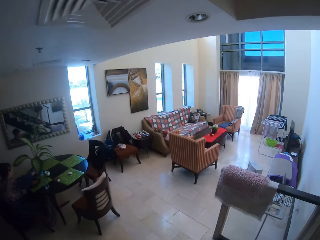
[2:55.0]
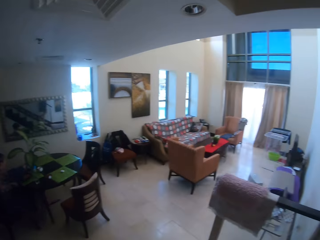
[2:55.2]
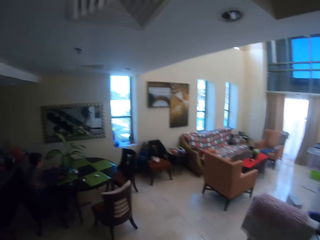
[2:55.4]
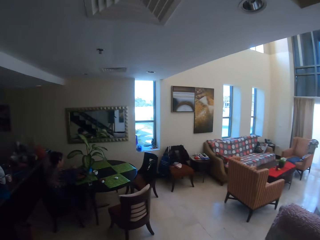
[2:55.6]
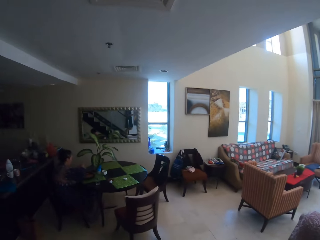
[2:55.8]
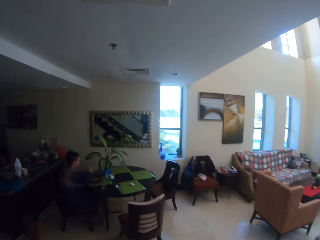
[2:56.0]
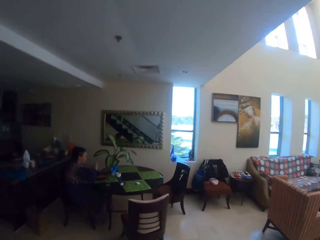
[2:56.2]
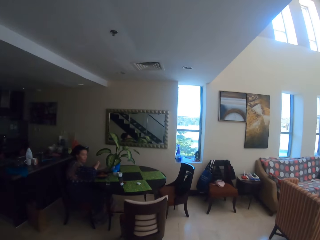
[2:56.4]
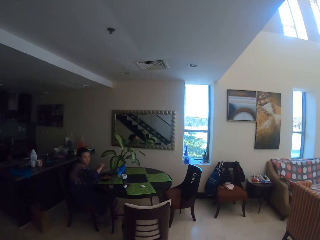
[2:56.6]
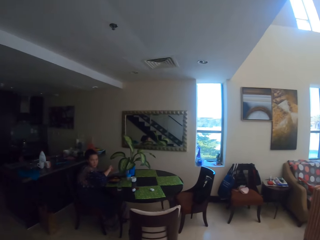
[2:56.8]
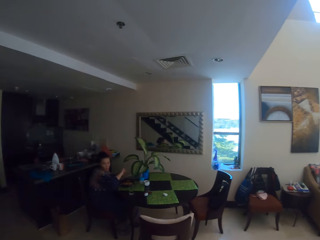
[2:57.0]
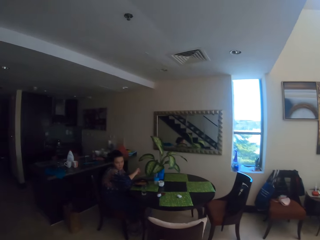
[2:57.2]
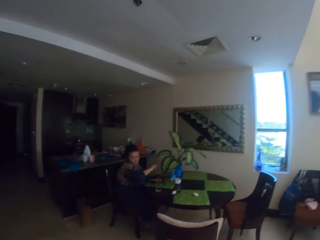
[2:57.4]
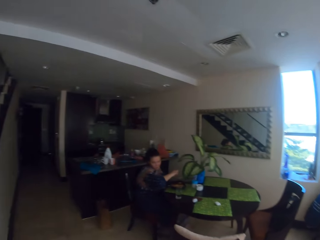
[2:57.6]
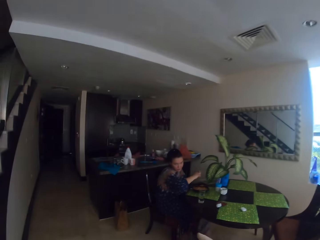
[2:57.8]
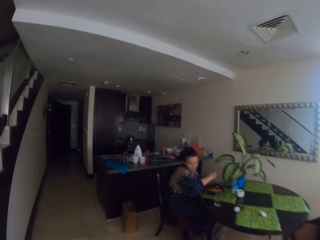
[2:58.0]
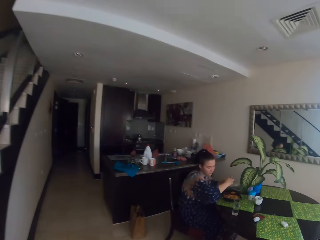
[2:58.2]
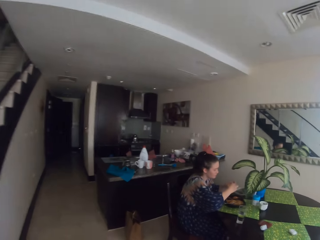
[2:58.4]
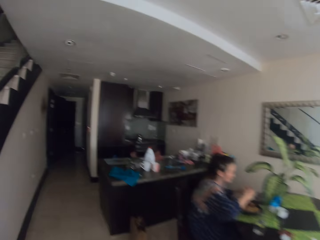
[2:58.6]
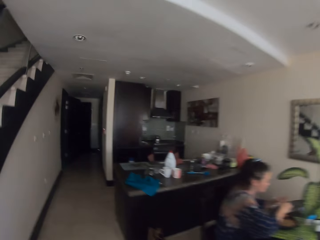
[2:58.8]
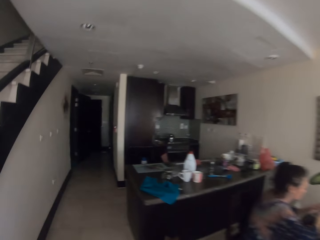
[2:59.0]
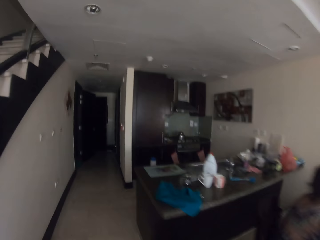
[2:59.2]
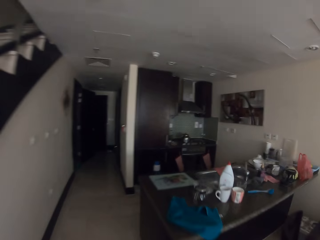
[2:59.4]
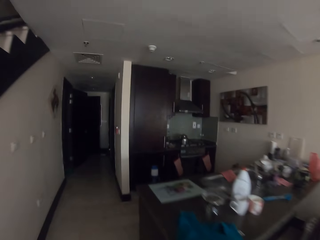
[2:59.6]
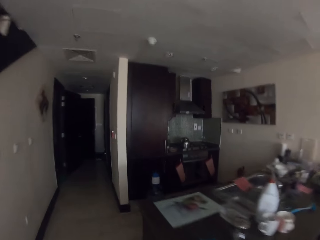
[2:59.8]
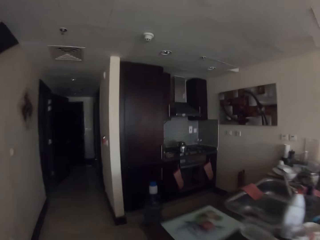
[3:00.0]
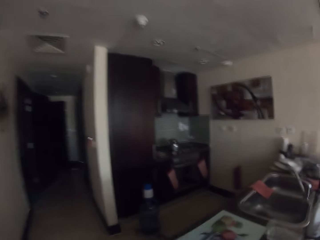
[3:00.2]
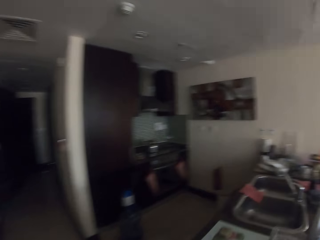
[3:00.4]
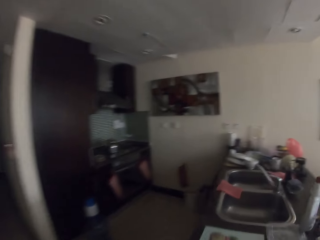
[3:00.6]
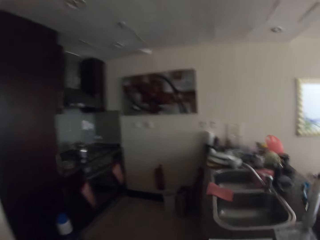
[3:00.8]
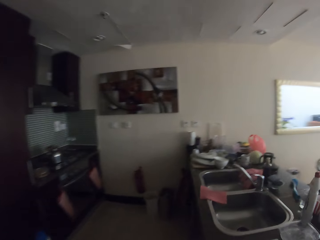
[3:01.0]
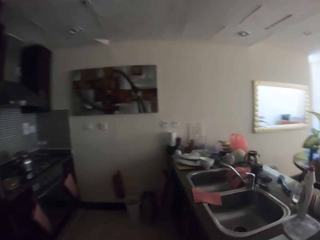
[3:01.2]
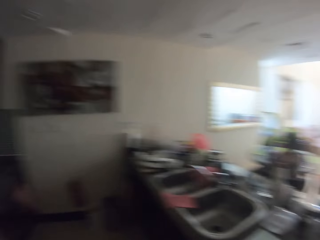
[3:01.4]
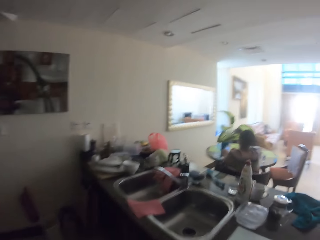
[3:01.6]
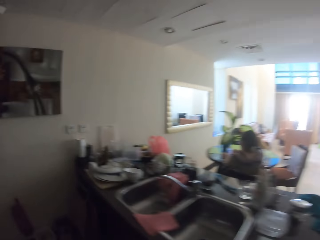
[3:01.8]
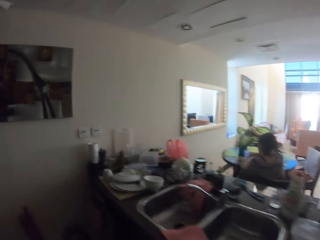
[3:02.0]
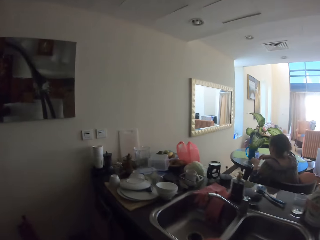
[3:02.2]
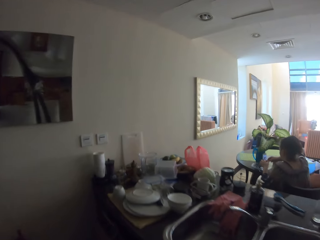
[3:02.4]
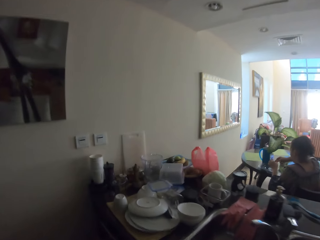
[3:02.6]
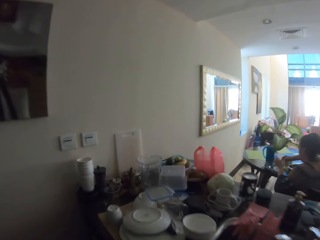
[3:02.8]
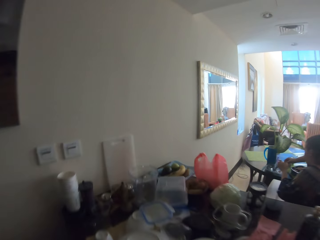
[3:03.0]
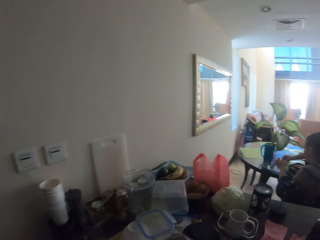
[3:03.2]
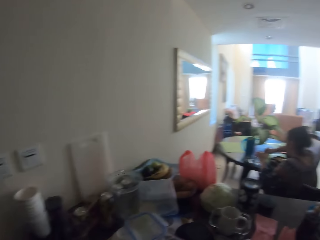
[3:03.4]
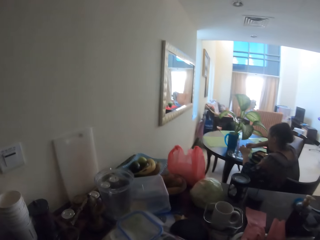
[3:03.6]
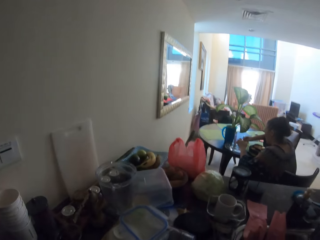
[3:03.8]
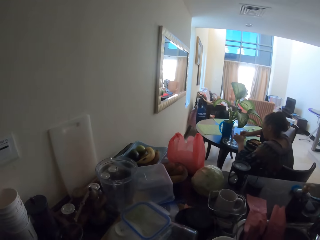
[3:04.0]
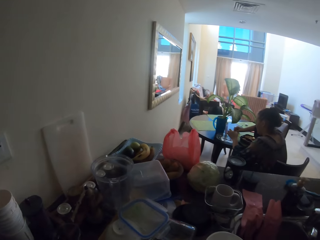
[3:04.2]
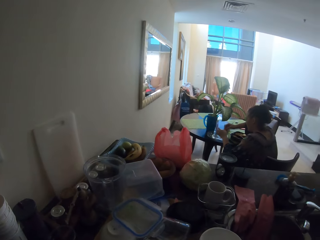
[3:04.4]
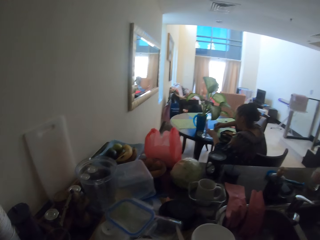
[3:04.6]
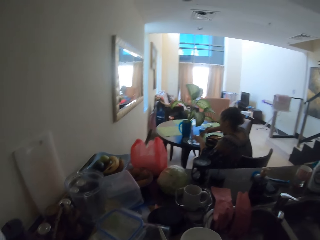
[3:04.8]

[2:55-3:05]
The camera wearer enters a hotel. They walk towards a sink. They walk into the kitchen.

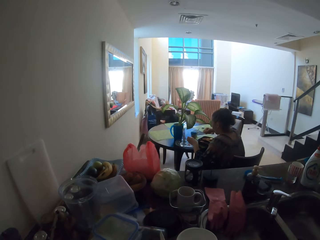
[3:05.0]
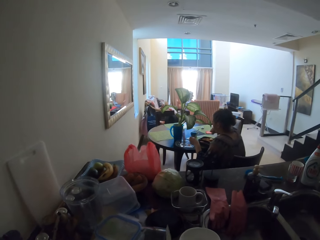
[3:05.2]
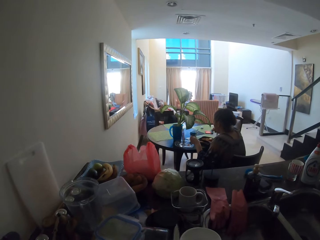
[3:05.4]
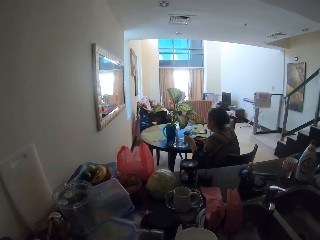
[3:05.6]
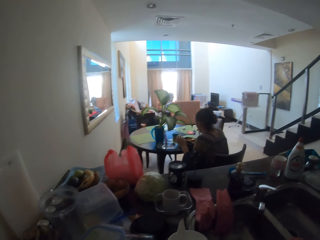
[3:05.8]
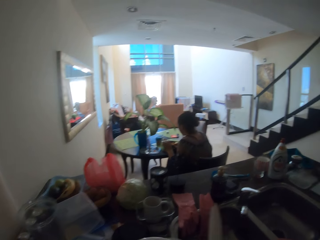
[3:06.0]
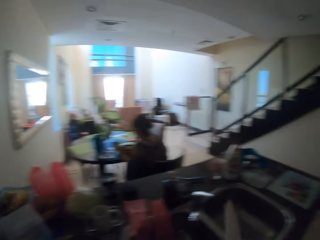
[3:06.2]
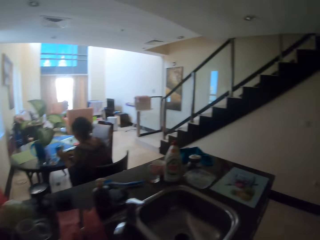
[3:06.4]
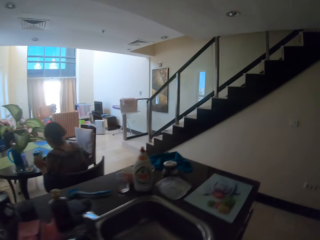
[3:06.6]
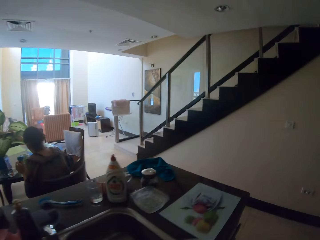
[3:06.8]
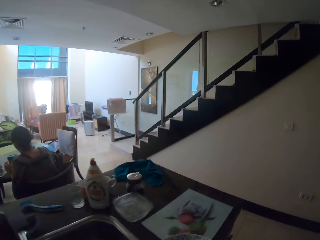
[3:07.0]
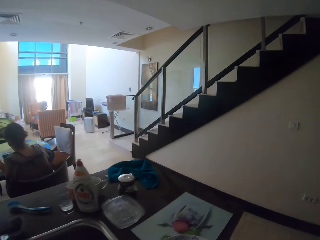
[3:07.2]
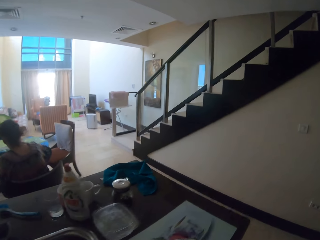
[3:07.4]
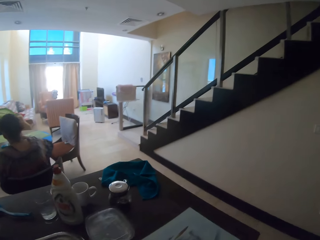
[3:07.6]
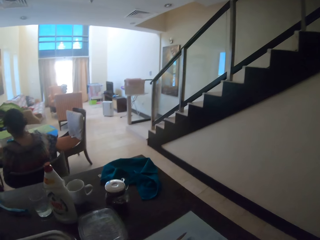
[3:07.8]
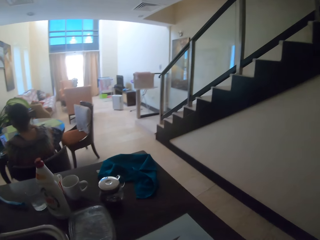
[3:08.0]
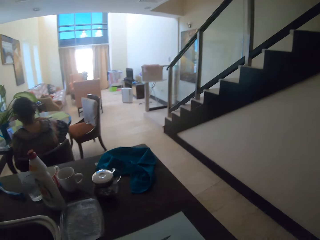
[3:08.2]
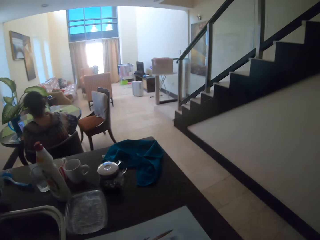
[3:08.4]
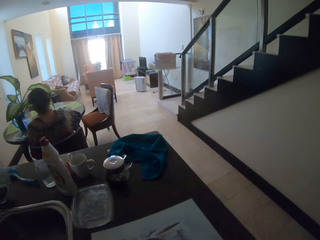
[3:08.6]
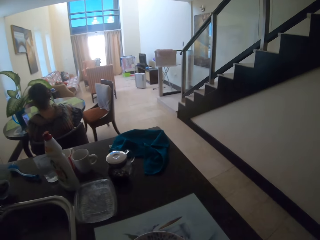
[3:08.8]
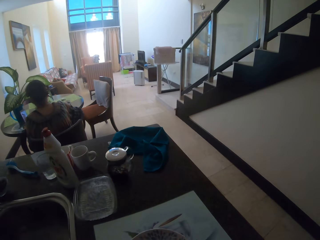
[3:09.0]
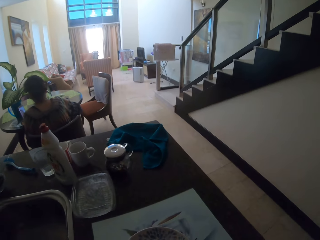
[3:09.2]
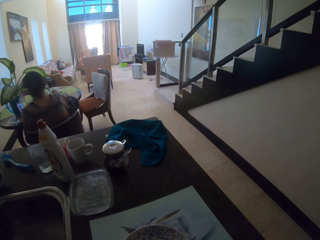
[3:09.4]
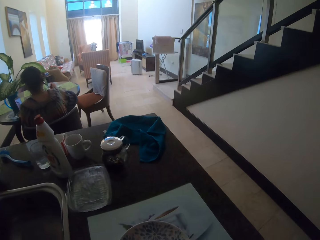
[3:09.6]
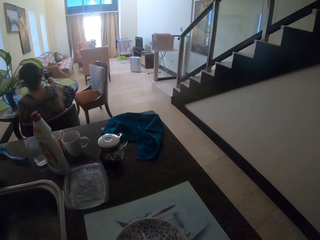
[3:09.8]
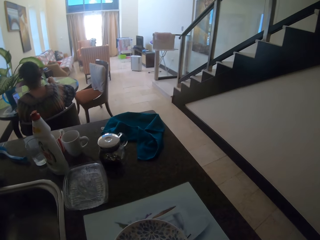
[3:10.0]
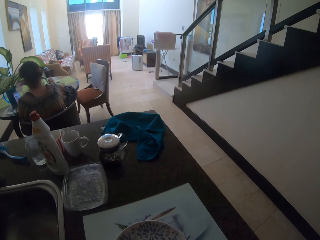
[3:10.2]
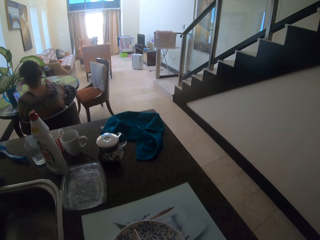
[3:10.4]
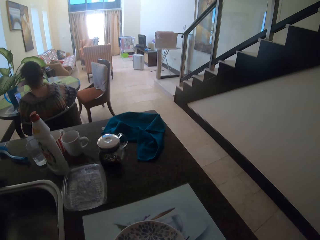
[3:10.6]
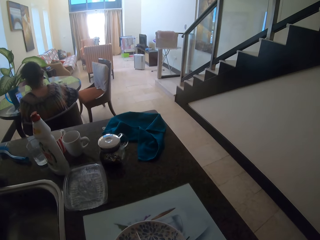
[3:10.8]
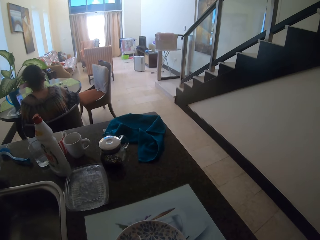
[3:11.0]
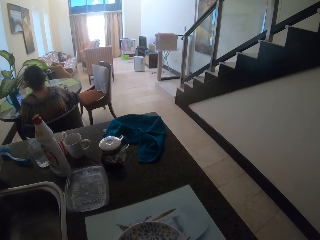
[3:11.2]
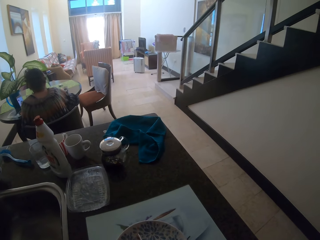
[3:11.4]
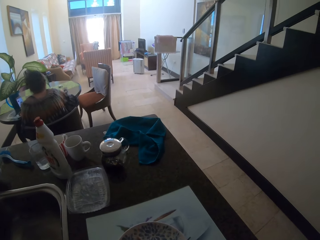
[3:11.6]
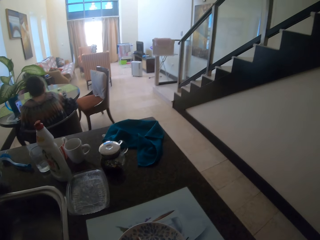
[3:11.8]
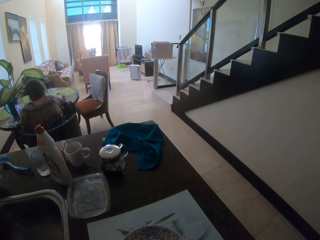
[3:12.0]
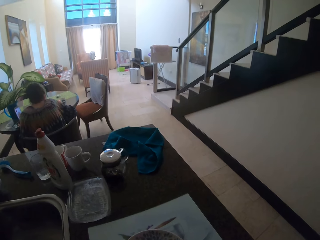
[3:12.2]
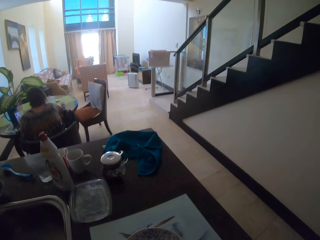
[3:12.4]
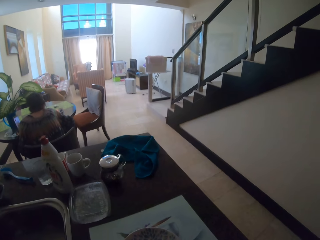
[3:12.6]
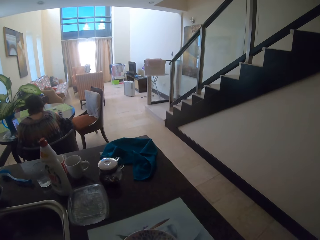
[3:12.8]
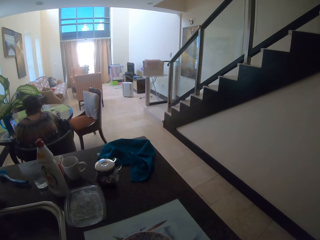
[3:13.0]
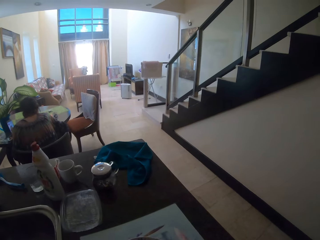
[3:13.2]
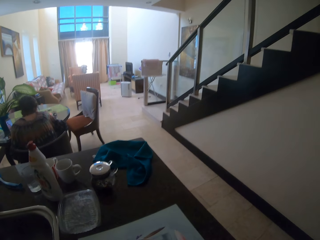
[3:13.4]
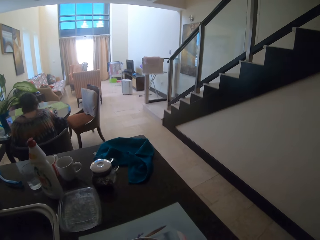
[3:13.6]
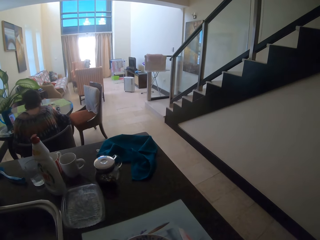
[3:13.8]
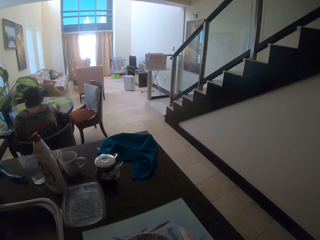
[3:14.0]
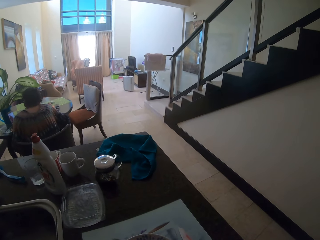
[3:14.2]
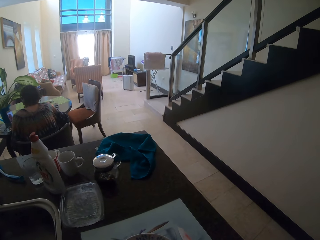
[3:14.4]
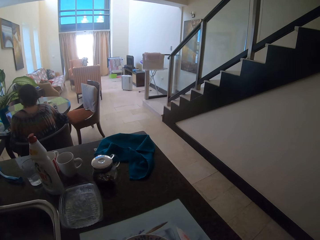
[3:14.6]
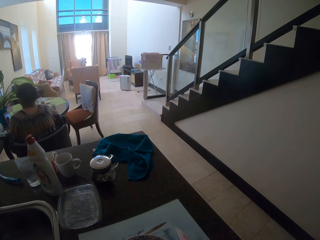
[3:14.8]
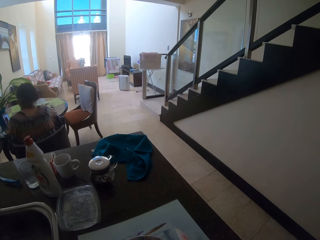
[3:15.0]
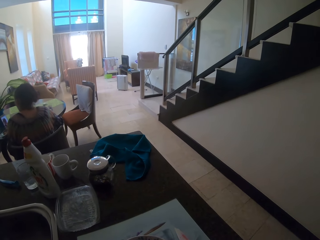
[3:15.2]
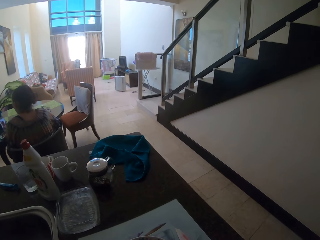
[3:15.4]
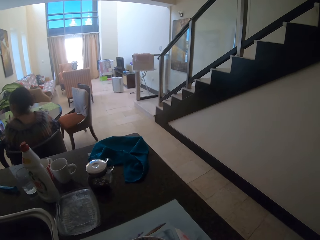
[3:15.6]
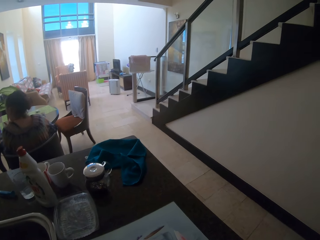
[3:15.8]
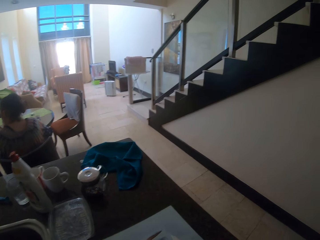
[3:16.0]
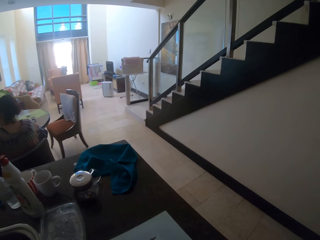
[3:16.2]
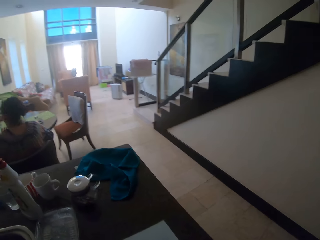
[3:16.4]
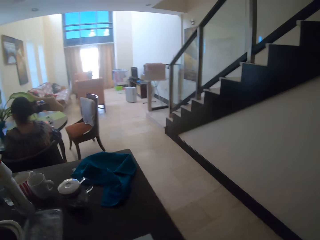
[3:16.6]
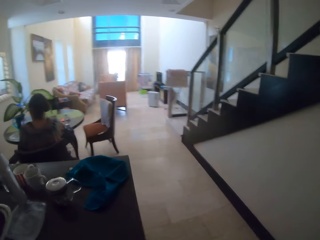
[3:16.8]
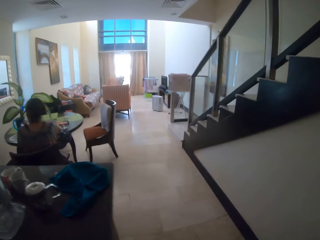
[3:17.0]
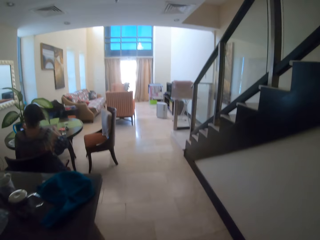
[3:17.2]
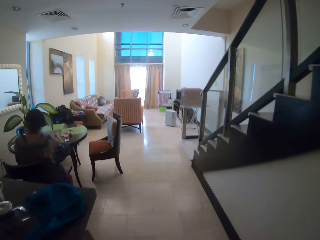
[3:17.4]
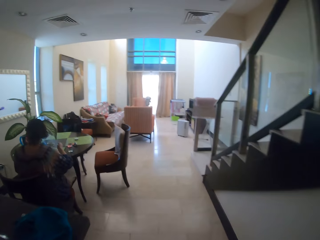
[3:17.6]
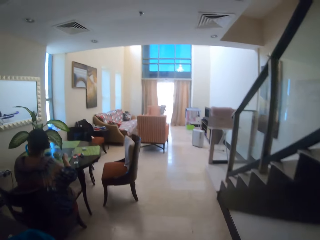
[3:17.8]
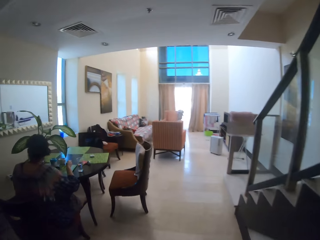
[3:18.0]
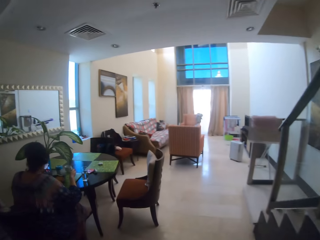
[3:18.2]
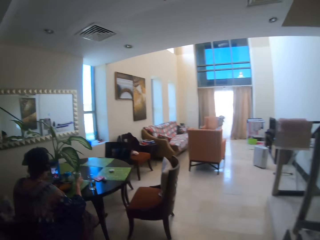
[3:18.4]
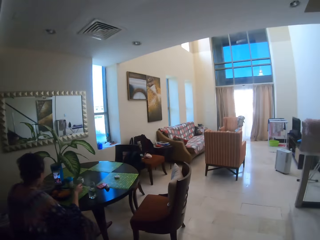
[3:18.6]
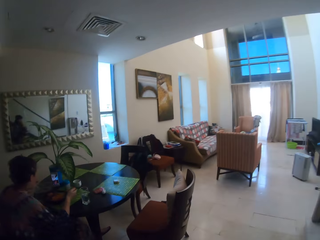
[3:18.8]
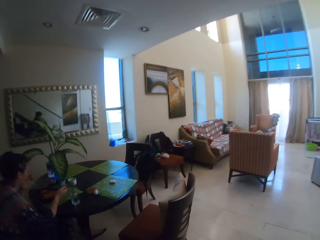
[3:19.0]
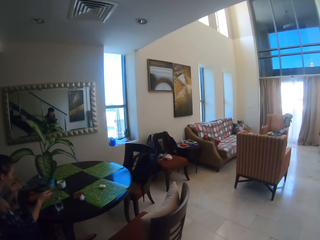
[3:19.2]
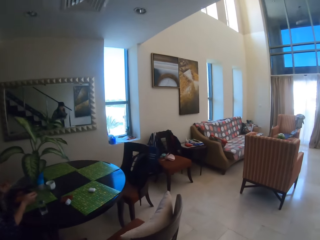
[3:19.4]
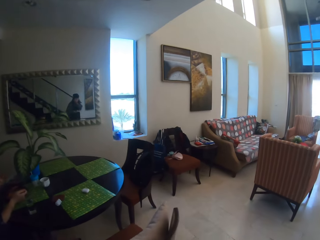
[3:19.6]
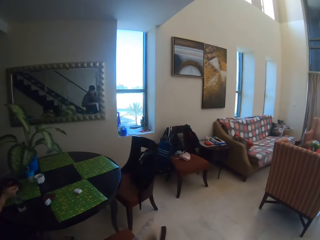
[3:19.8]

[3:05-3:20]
The camera wearer picks up a knife. They pick up plates from the kitchen table. They put down a plate on the table. A woman moves a hand. The camera wearer puts down a plate. The woman bends. The camera wearer walks towards the dining table.
